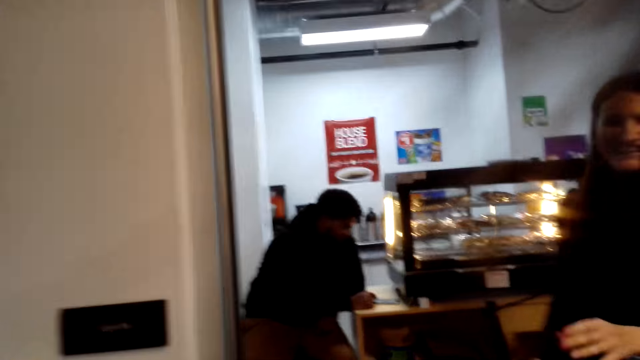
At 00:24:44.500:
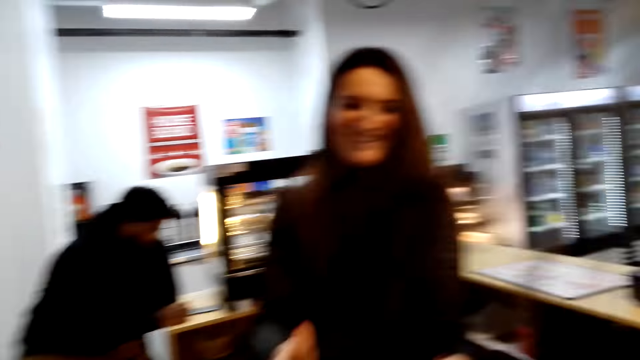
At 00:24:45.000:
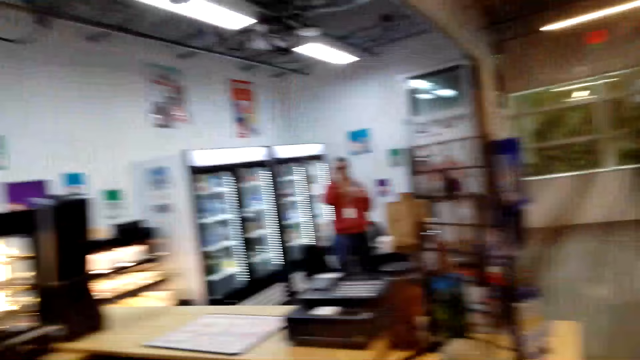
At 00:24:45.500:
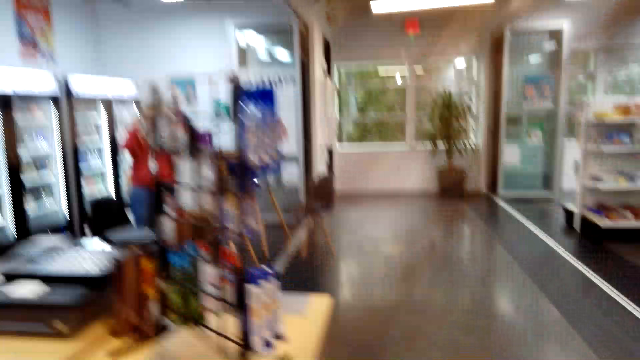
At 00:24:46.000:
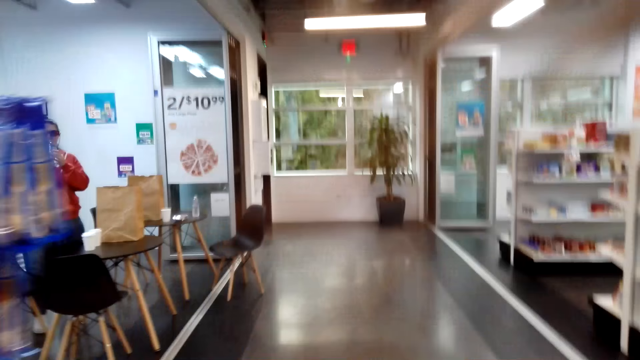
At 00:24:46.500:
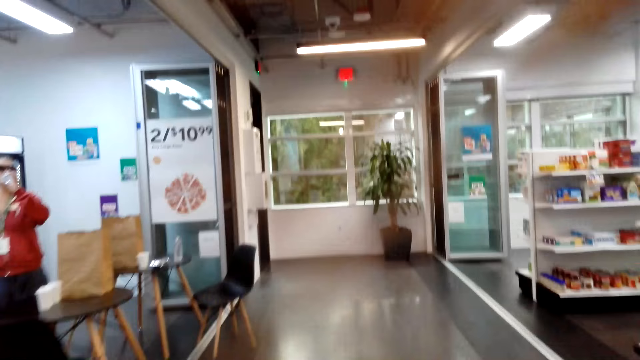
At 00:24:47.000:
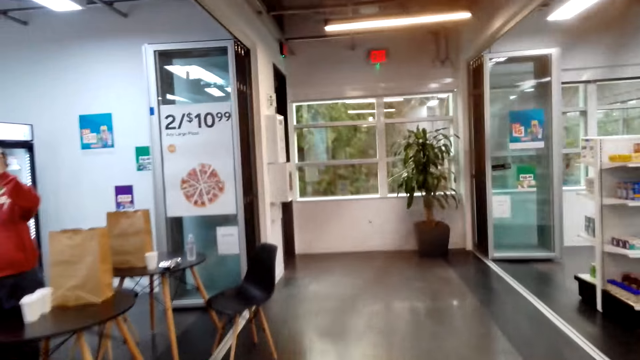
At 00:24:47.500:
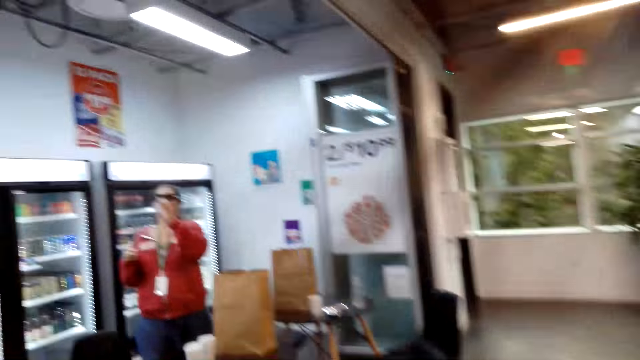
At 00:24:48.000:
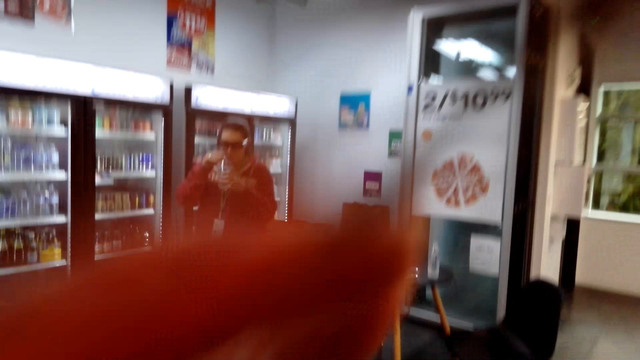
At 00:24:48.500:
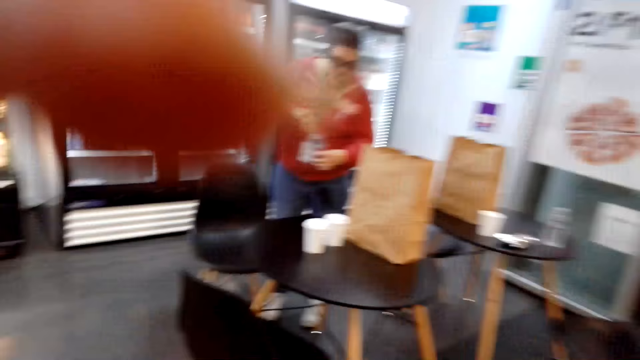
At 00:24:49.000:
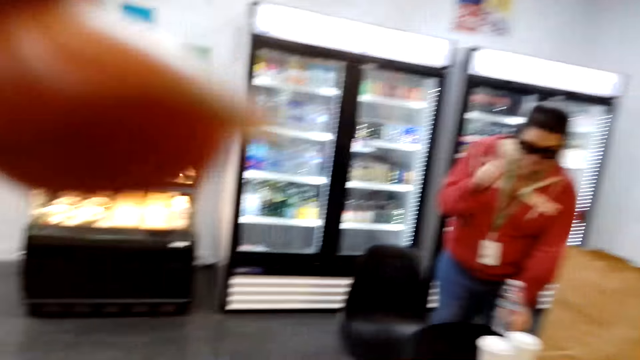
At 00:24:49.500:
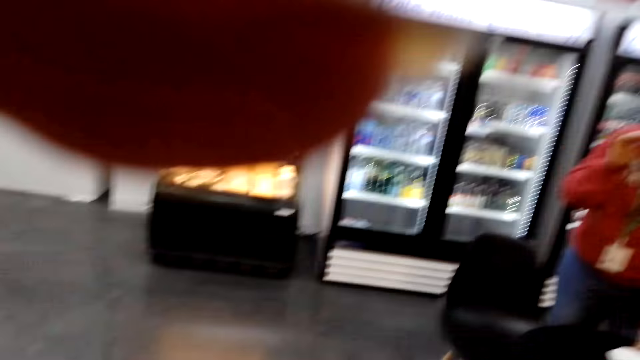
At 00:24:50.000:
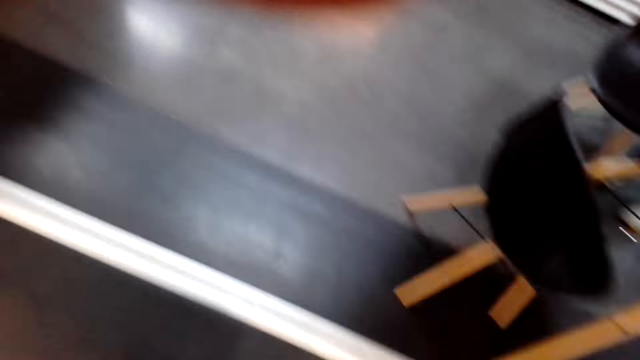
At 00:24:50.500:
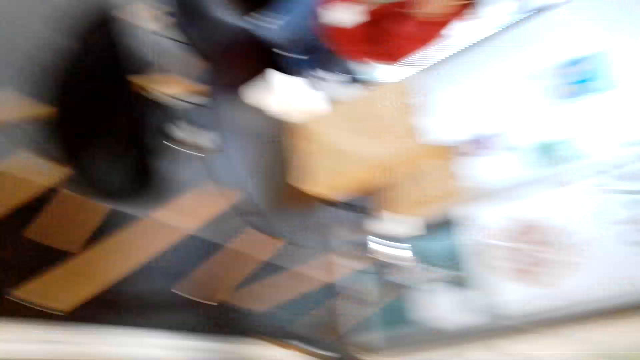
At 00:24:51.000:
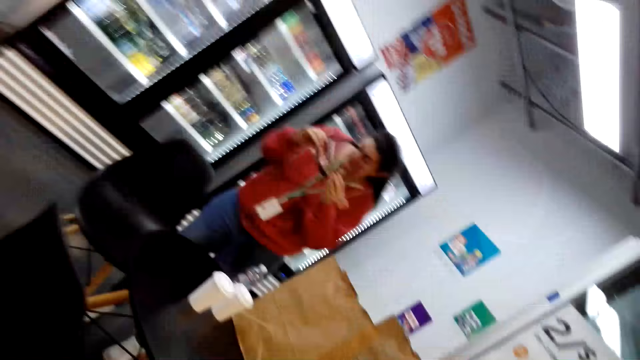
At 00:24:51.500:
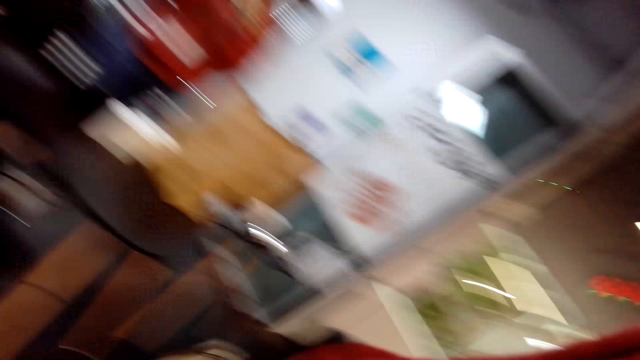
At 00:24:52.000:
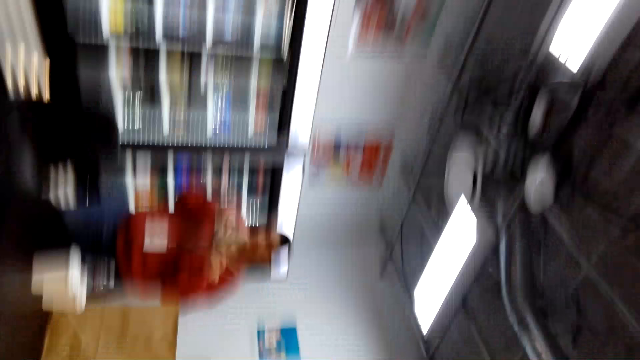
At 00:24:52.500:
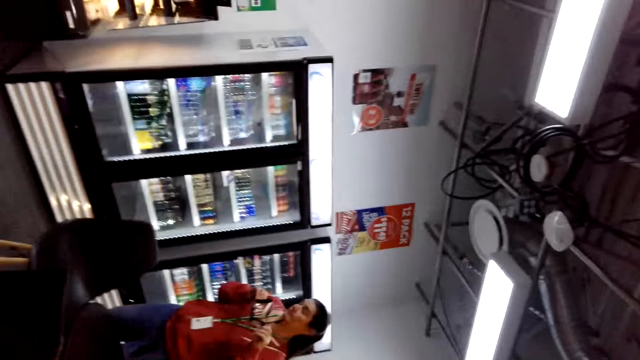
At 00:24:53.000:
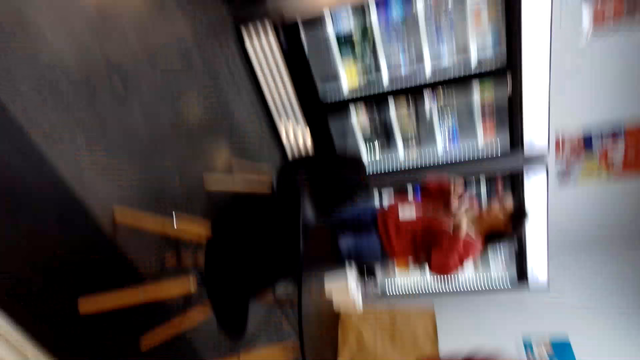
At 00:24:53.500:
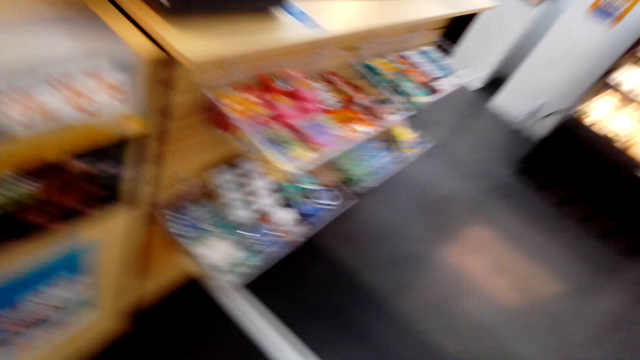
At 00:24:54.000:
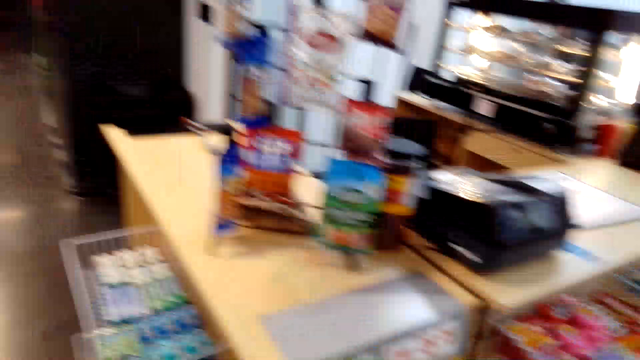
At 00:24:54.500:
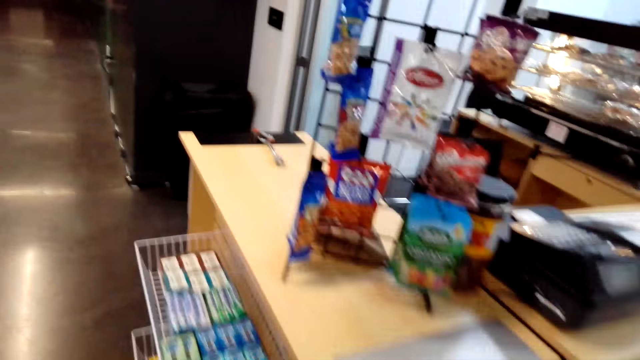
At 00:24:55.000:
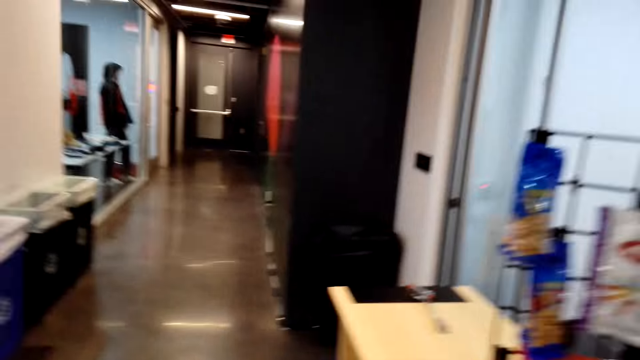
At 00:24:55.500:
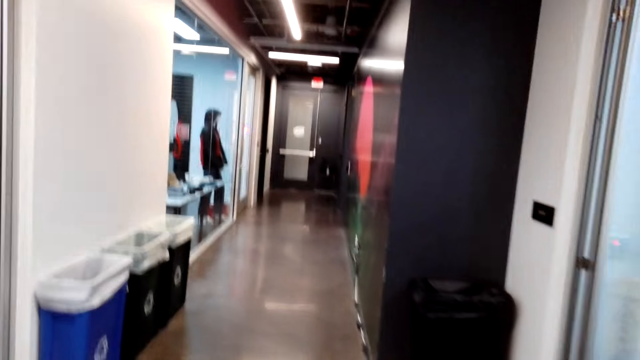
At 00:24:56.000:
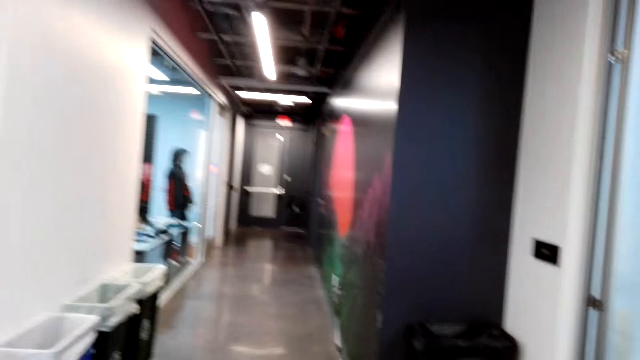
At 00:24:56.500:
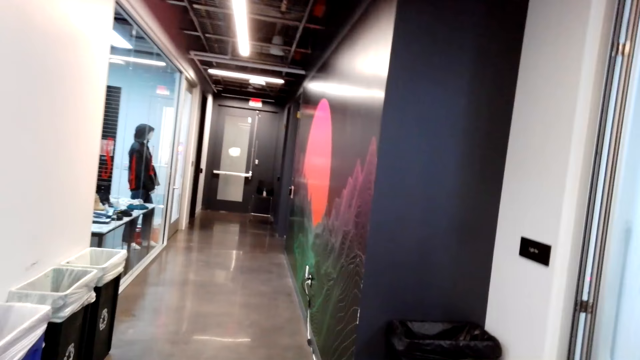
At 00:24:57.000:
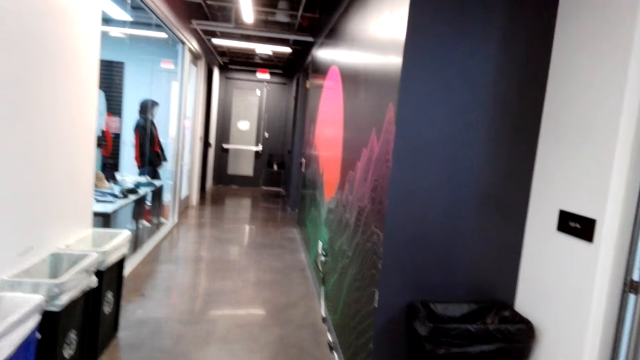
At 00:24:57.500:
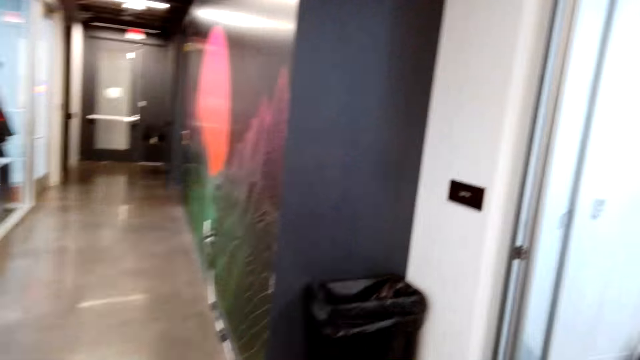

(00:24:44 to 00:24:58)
The camera wearer walks towards a woman. She fixes her camera. She touches something. She walks away from the store.
